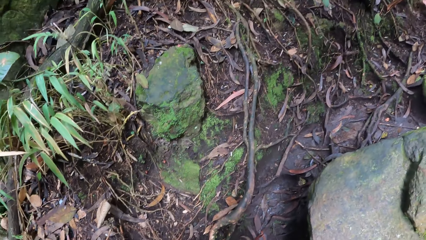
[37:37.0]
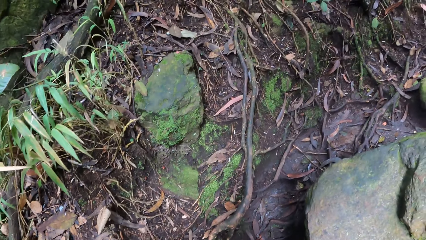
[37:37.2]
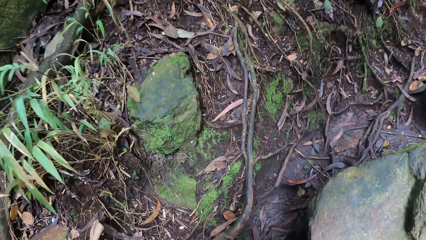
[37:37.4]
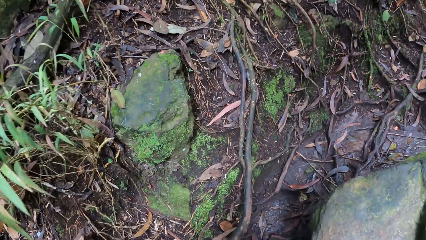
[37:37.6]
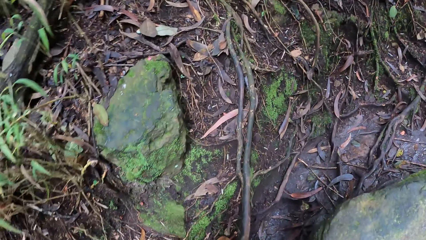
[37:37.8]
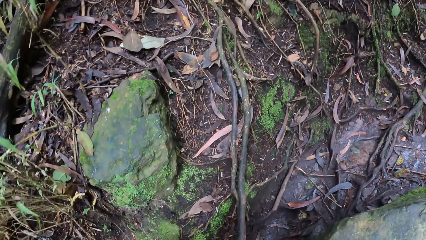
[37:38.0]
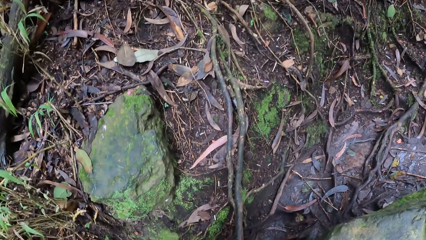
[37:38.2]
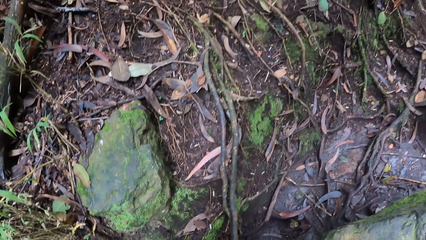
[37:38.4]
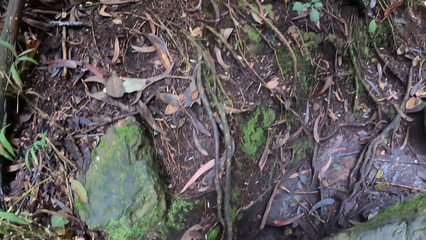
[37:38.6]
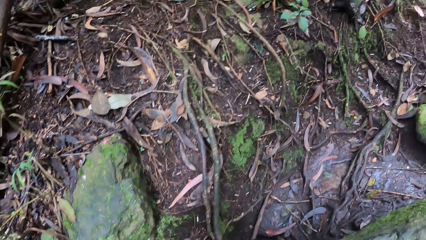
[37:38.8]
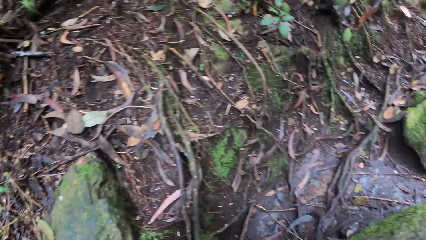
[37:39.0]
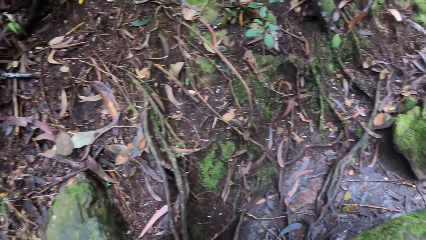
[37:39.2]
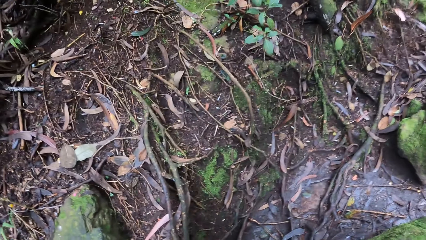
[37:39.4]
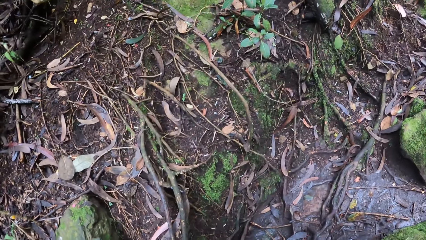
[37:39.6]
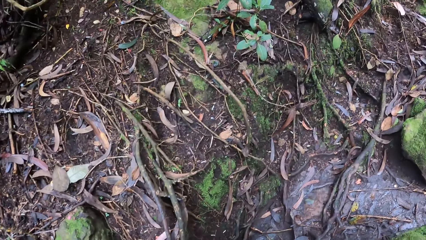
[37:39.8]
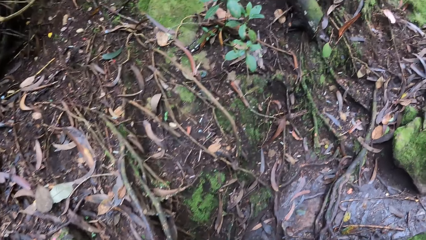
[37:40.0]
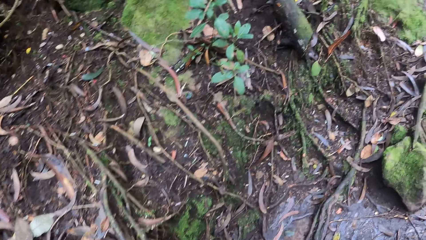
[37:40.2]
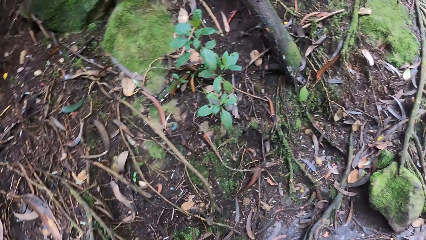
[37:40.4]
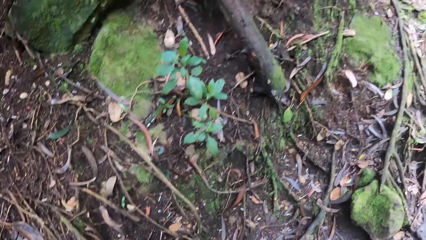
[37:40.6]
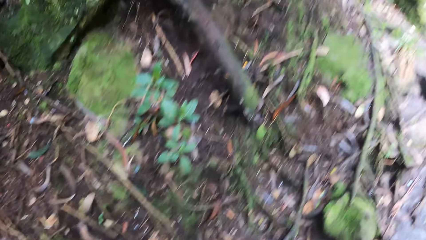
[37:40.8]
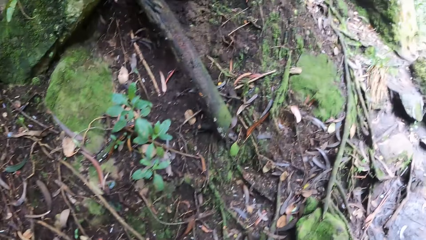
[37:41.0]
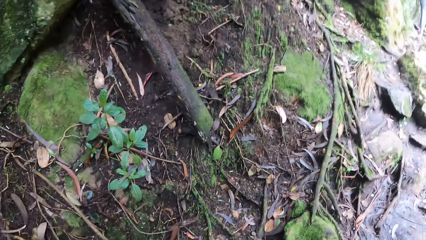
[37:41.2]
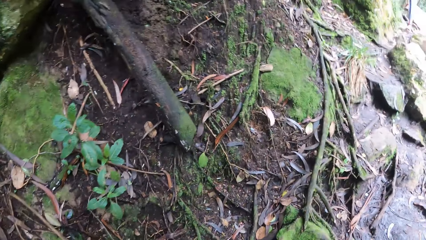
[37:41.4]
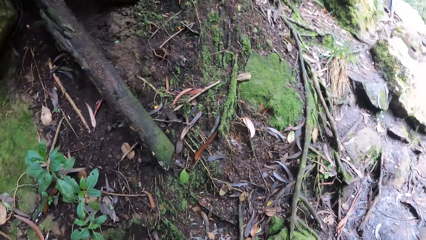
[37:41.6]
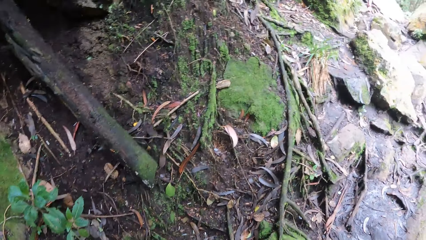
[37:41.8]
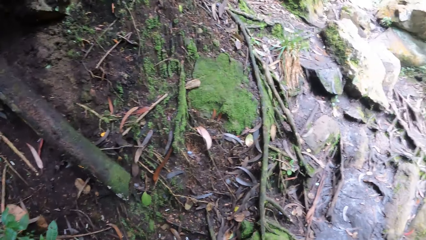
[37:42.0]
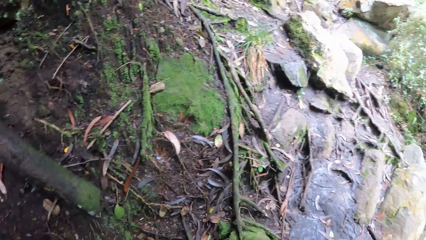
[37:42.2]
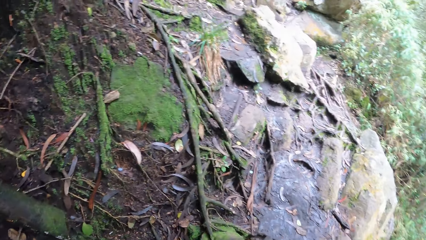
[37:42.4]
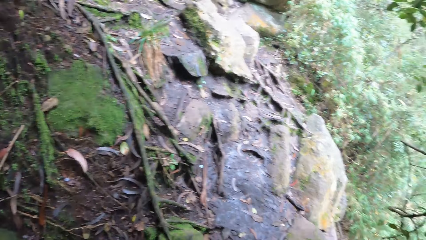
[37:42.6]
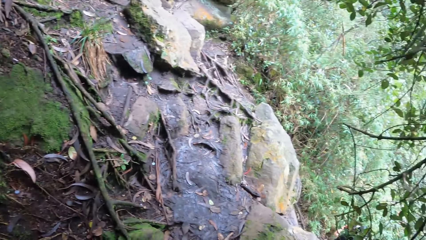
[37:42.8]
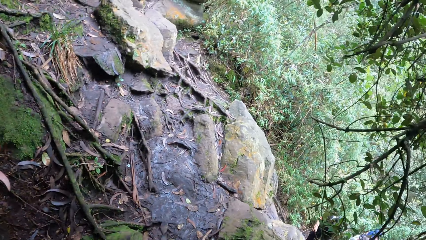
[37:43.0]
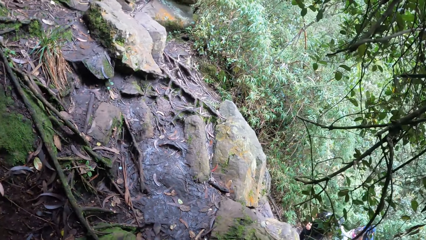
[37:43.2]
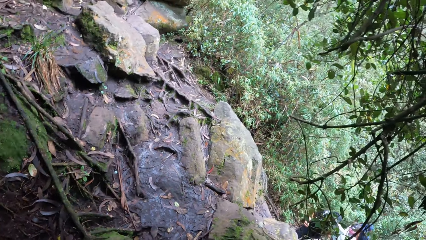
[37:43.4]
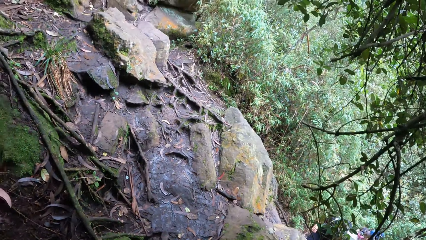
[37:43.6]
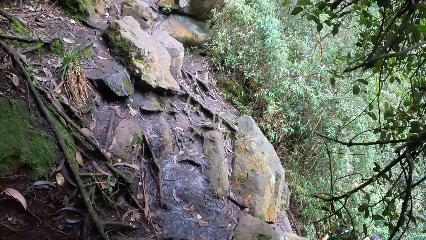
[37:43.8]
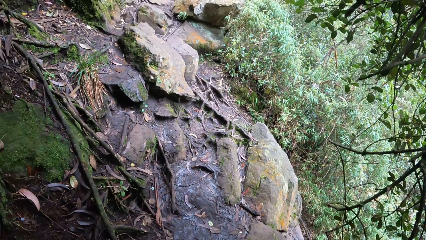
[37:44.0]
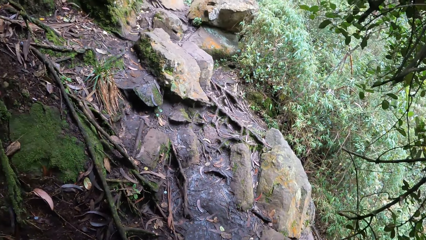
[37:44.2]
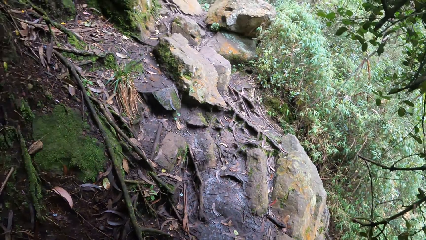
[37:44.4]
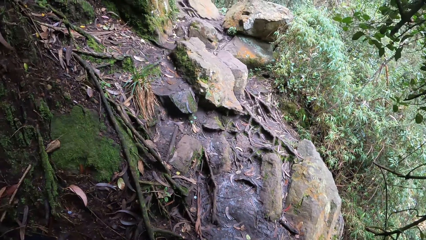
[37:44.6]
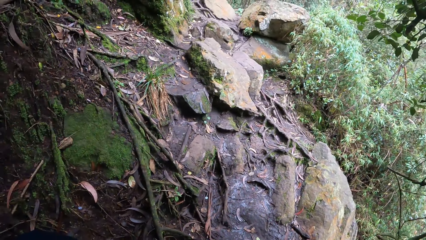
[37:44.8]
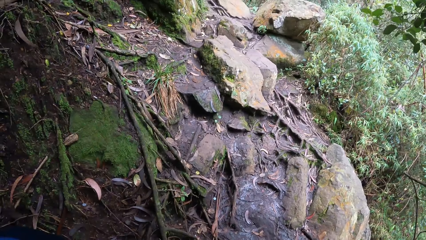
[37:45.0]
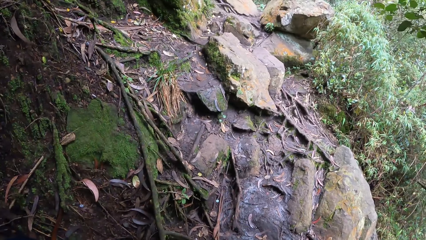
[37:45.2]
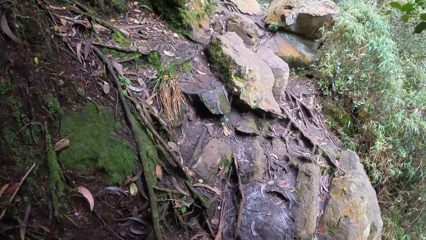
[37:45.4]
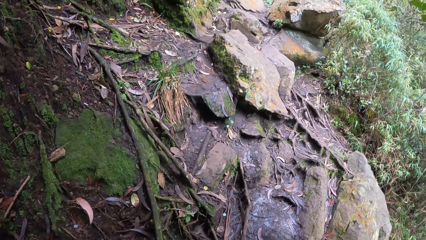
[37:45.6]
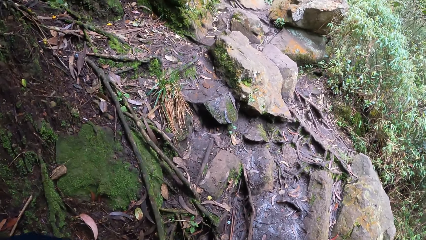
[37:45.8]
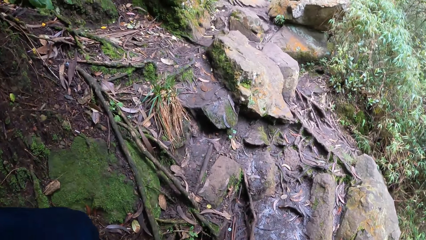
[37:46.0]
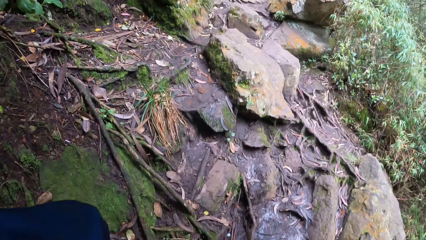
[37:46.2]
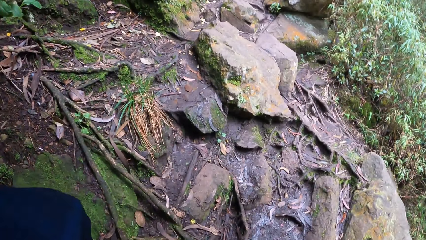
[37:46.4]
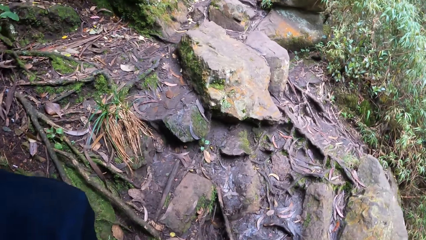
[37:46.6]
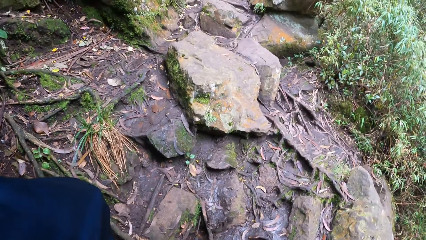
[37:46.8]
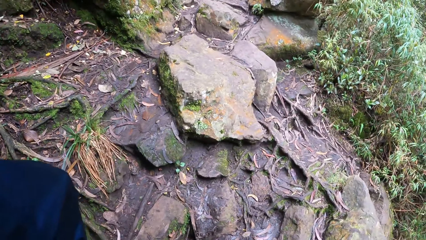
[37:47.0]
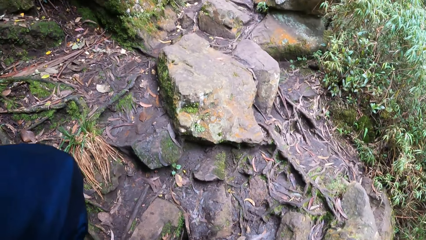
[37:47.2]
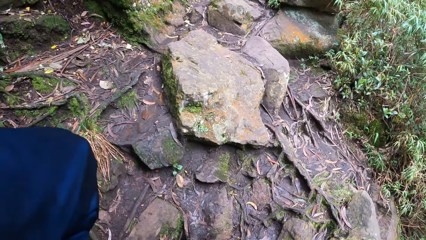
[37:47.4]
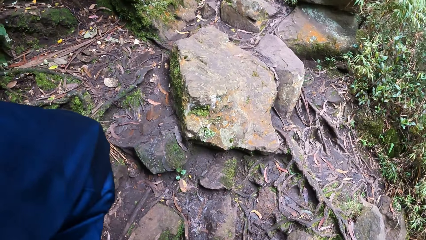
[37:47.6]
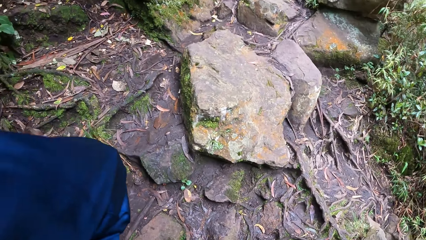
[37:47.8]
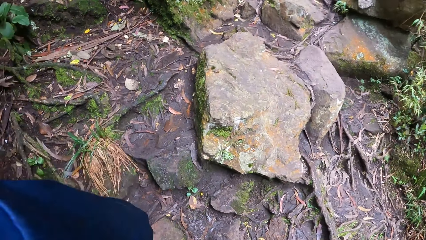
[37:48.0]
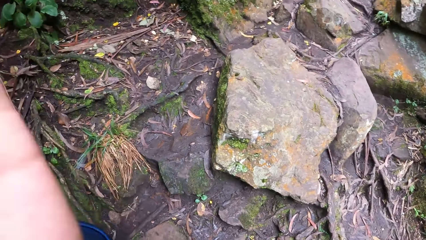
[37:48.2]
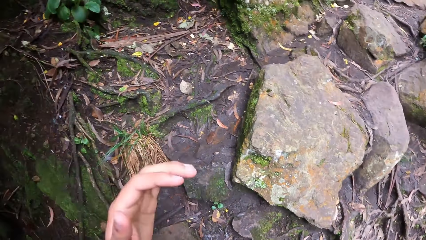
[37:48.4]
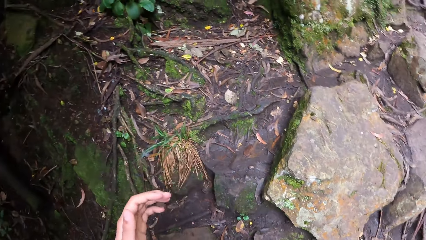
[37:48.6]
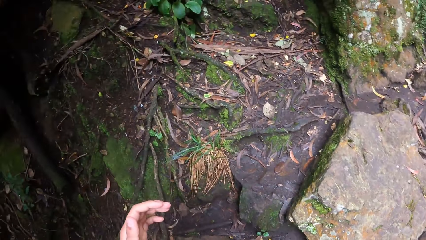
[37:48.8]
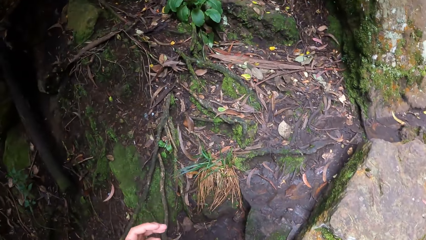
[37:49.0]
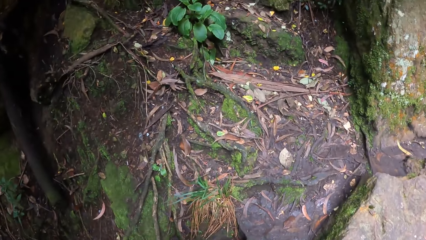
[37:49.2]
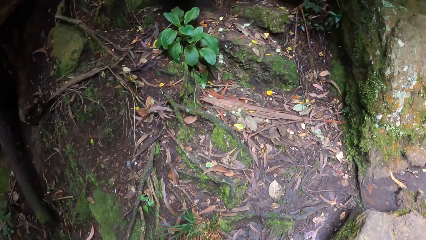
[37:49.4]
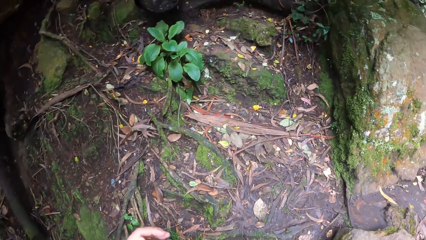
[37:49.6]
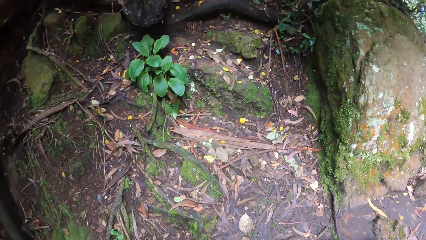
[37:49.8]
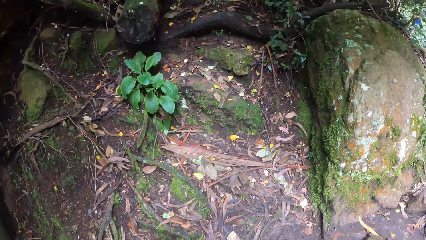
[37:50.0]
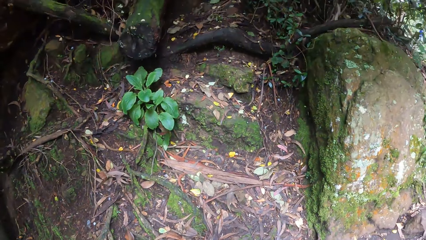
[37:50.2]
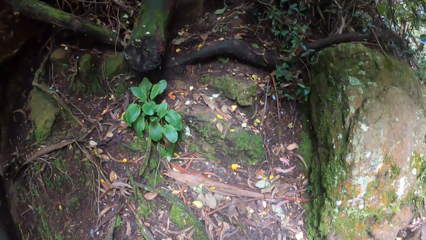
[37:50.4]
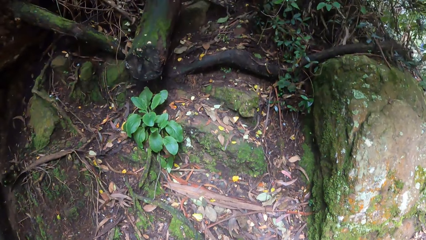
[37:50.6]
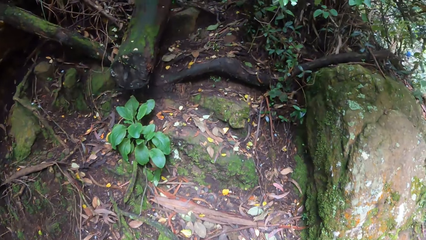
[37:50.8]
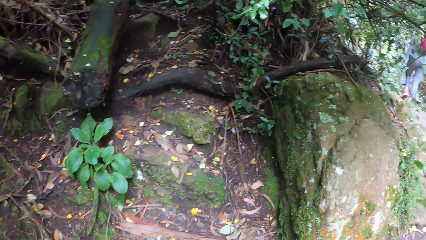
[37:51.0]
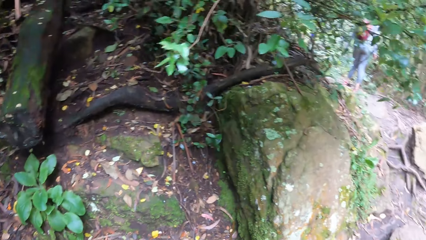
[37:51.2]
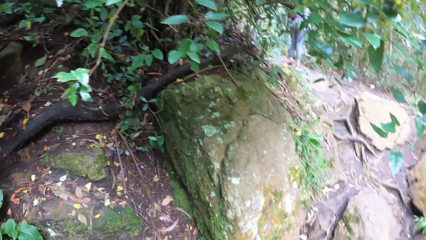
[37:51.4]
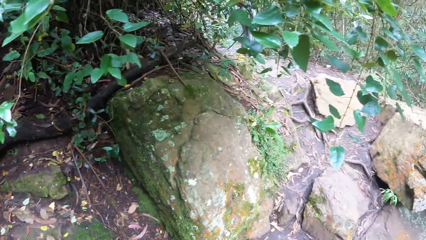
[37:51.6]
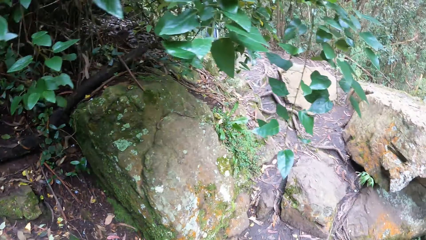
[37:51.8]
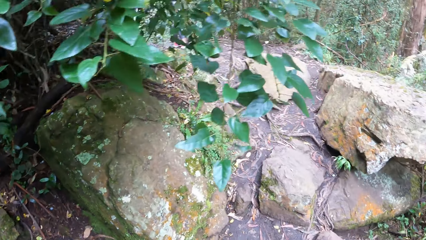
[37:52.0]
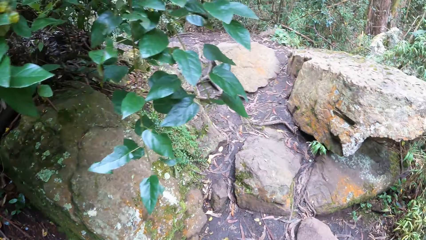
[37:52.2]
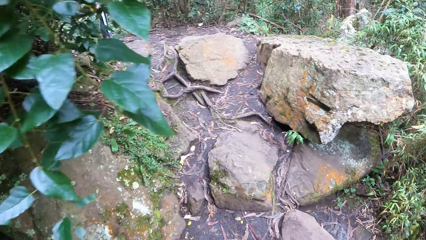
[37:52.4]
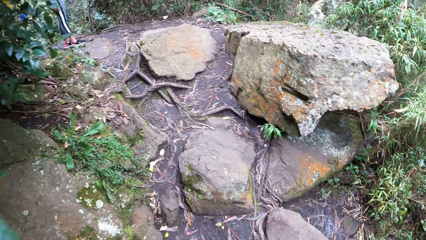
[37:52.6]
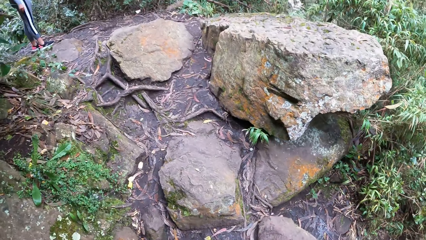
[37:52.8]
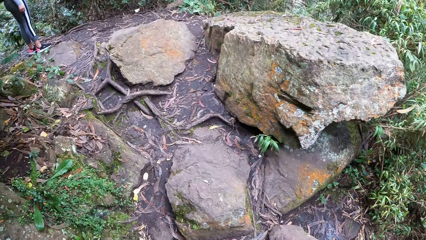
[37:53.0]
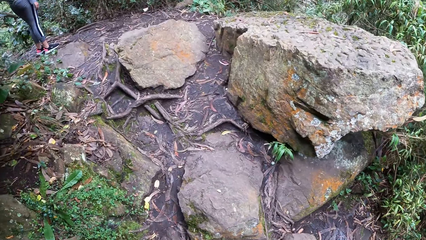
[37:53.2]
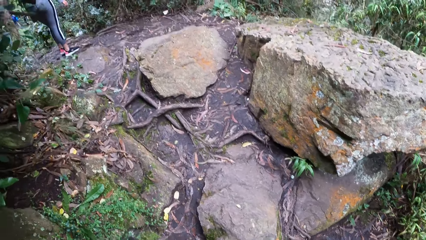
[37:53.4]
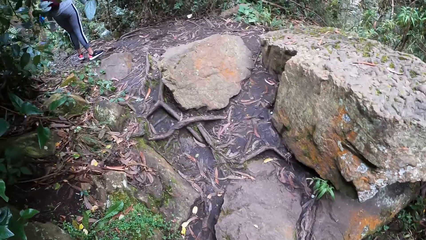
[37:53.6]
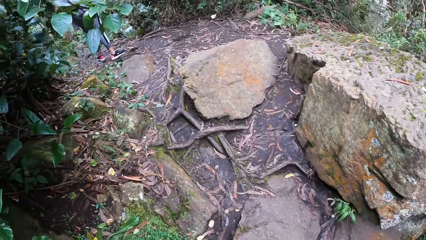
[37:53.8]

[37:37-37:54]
The camera wearer looks around.
